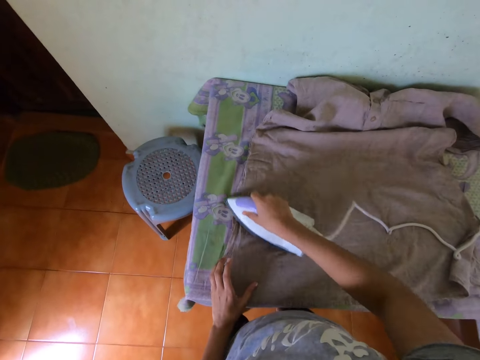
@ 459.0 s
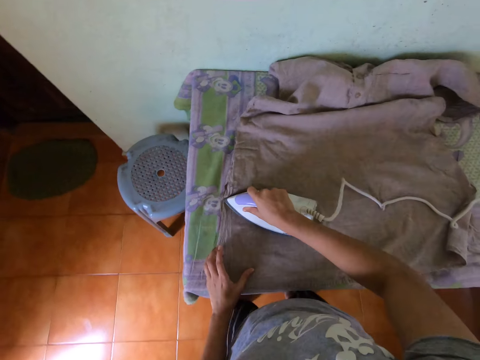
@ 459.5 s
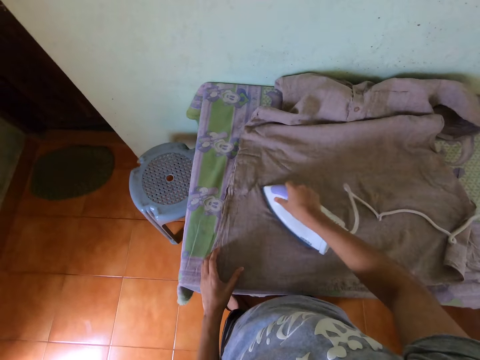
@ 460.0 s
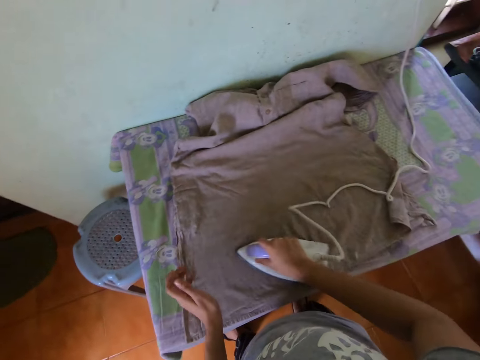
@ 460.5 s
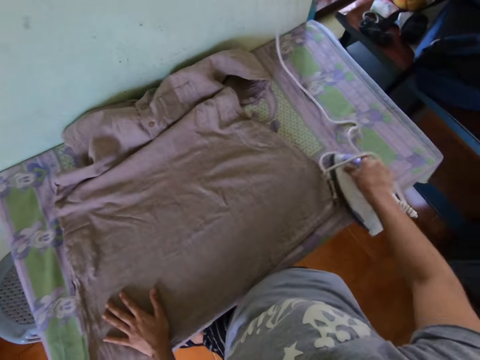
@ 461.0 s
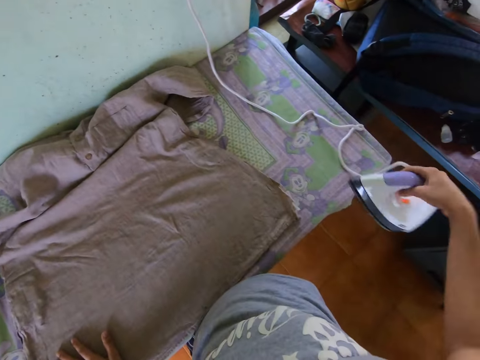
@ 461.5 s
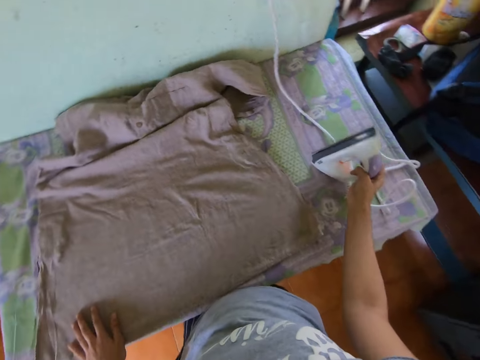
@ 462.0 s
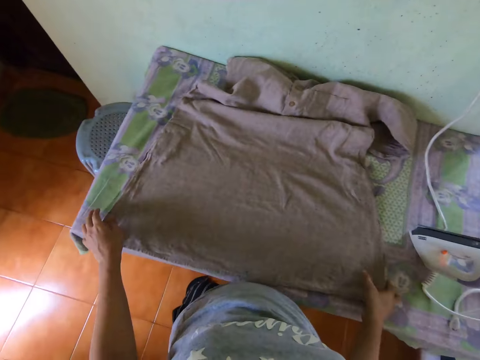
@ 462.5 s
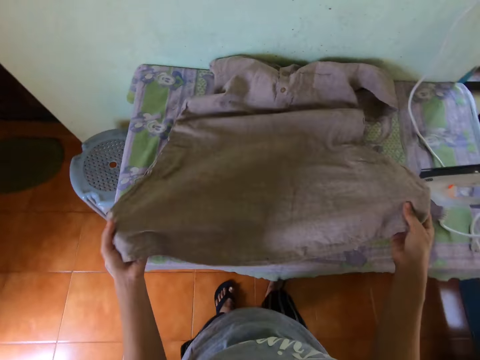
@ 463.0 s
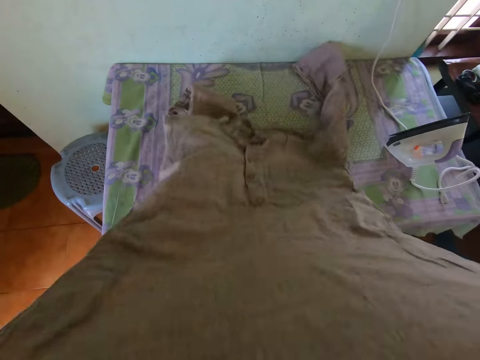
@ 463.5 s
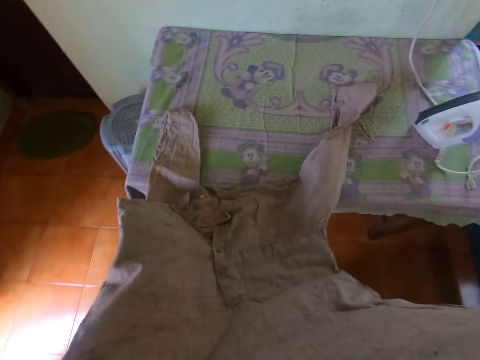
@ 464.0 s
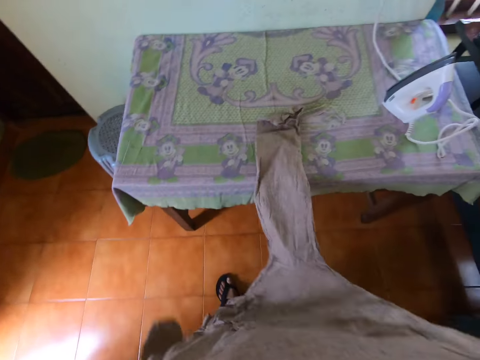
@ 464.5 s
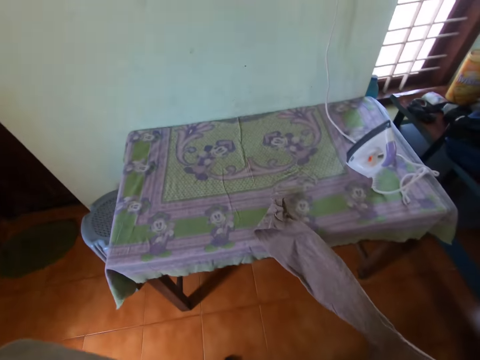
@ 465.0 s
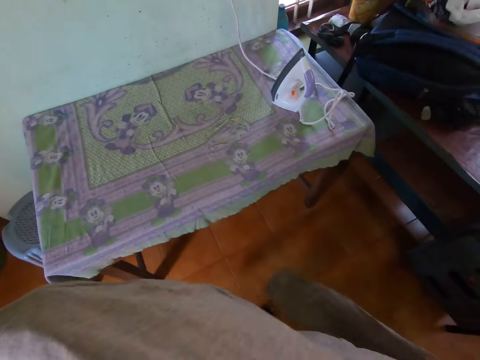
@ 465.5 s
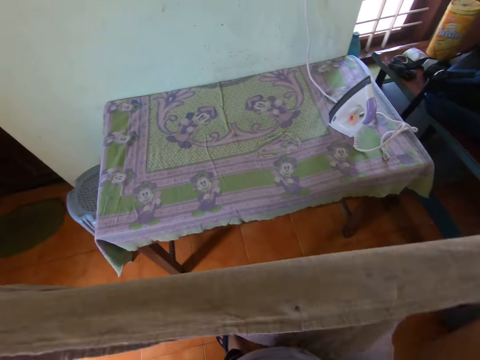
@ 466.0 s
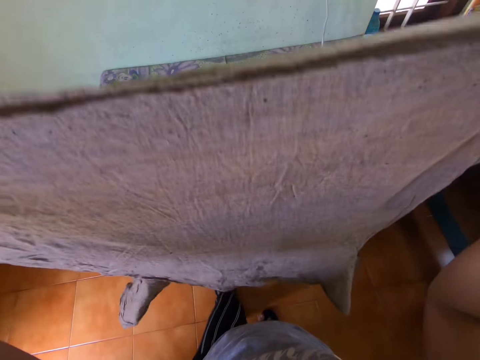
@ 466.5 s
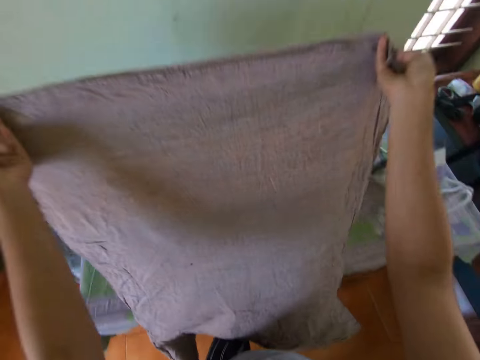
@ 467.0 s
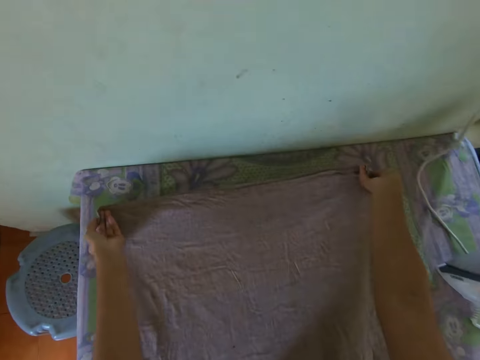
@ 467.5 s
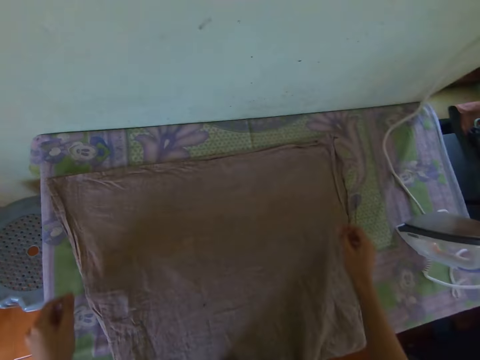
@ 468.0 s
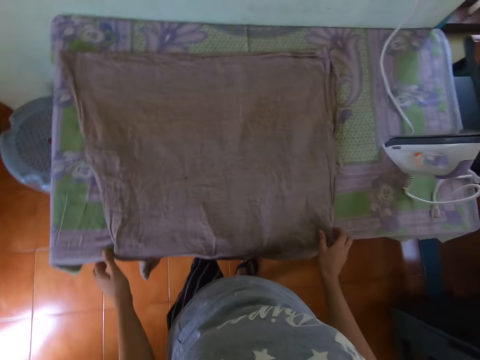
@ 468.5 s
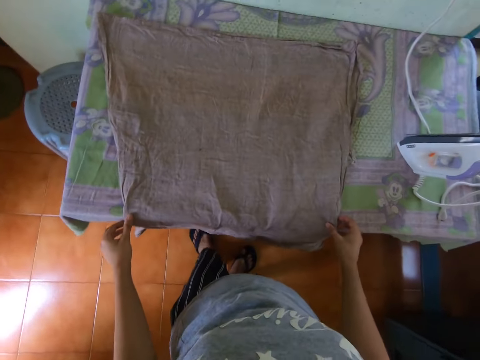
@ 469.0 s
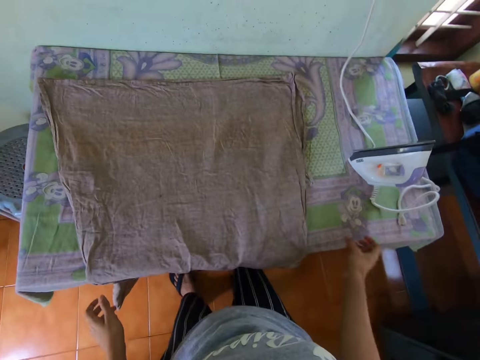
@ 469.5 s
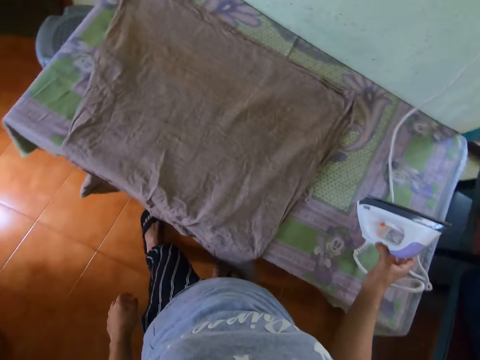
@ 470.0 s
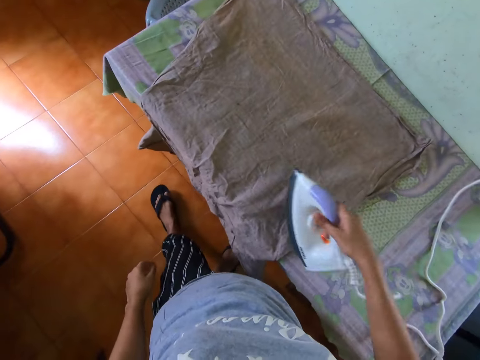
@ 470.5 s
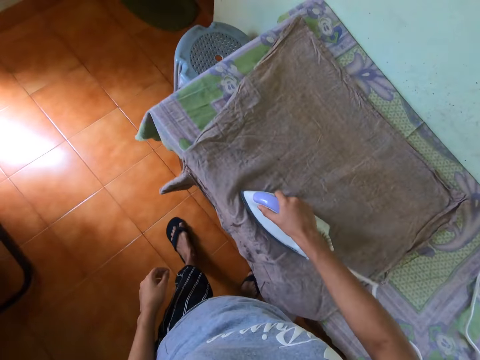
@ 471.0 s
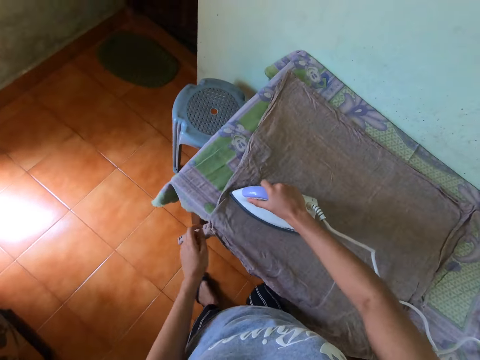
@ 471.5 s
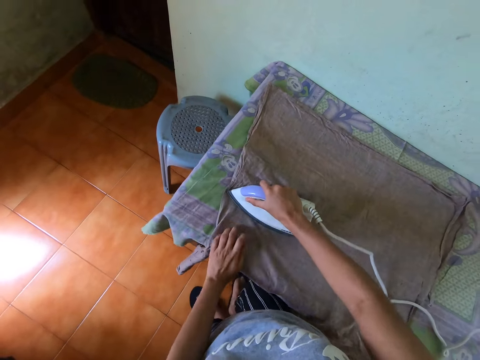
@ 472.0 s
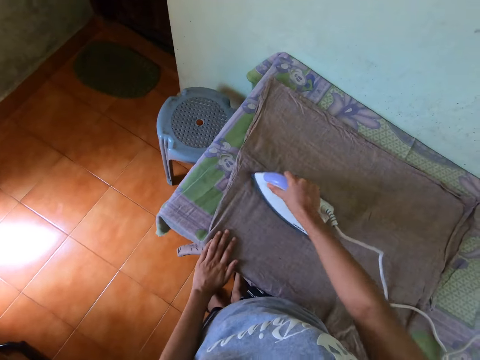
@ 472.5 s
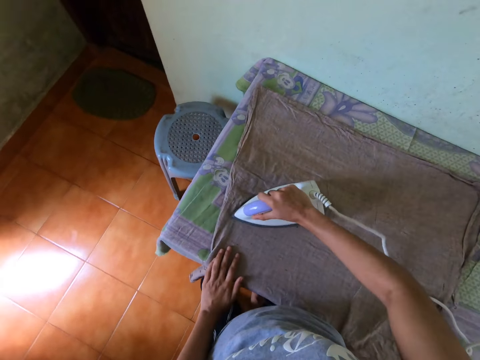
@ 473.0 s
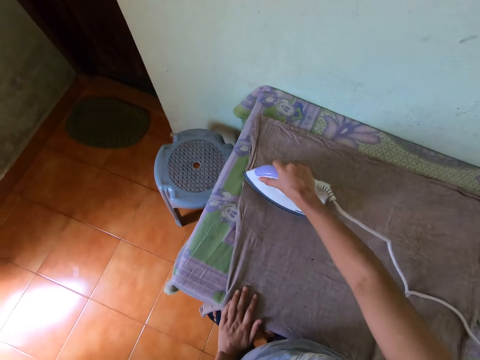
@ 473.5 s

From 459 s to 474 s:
The camera wearer puts the iron in her right hand on the table. She picks up the shirt on the table with both hands. She lays the shirt in her hands on the table. She adjusts the shirt on the table with both hands. She picks up the iron on the table with her right hand. She irons the shirt on the table with the iron in her right hand. She adjusts the shirt on the table with her left hand.

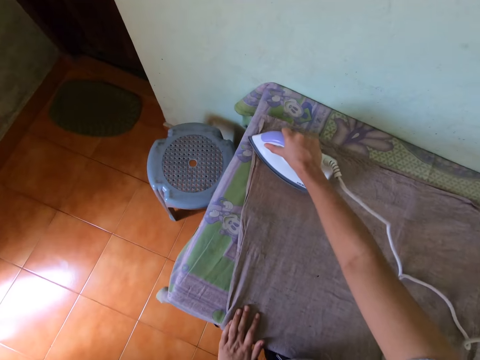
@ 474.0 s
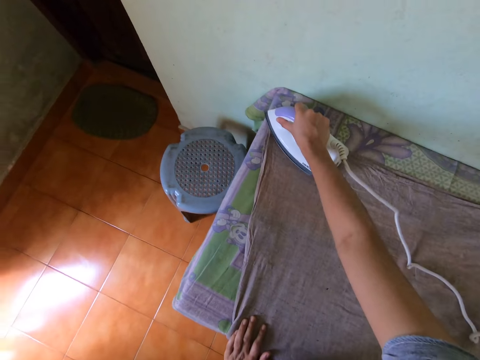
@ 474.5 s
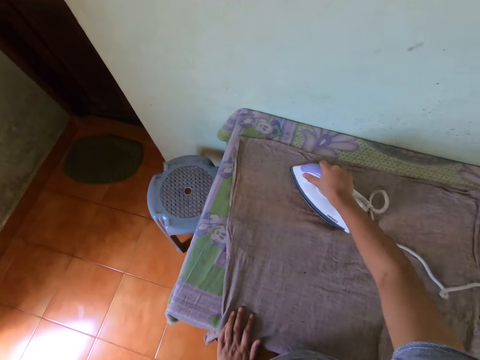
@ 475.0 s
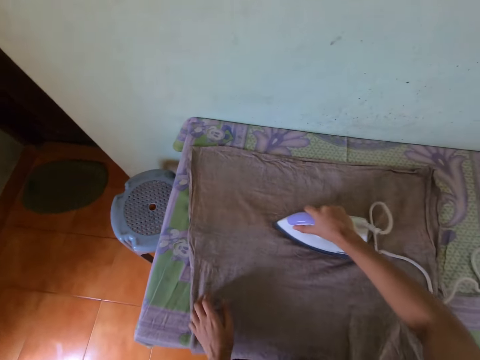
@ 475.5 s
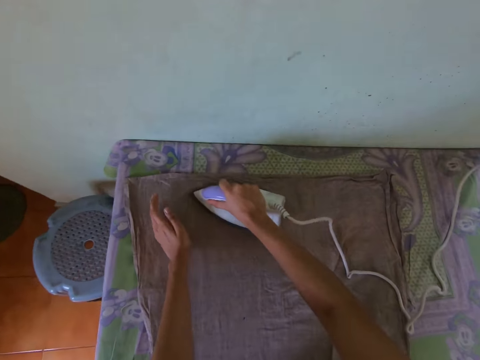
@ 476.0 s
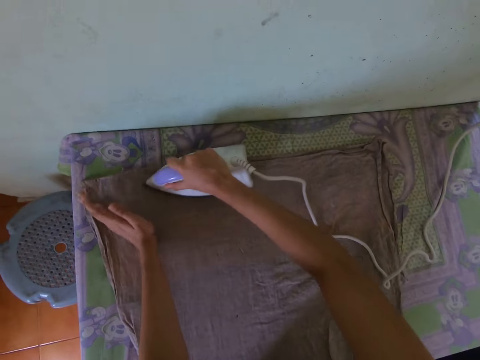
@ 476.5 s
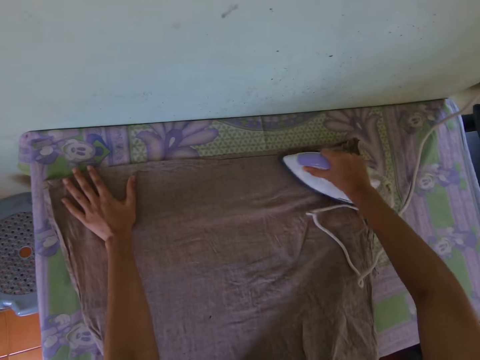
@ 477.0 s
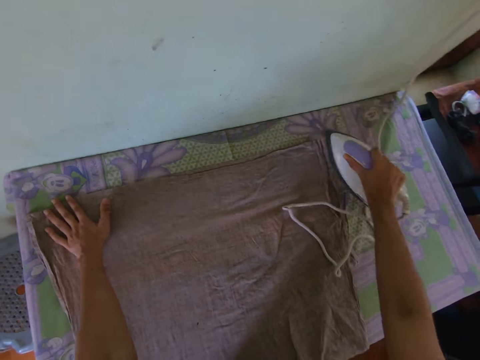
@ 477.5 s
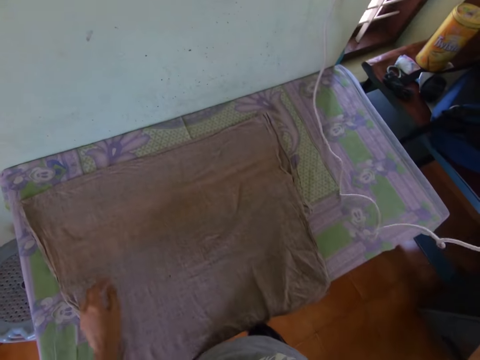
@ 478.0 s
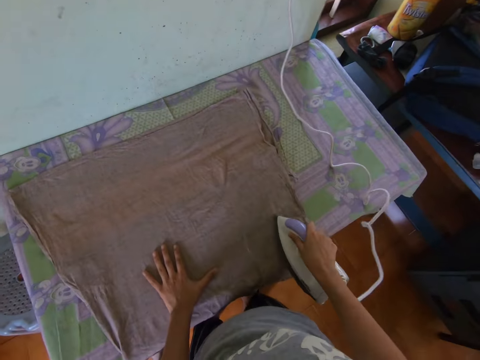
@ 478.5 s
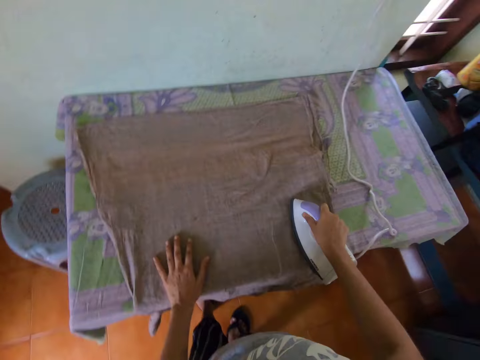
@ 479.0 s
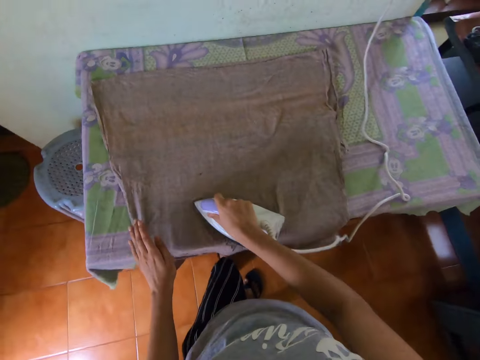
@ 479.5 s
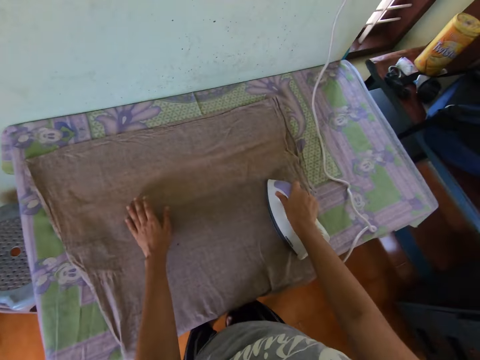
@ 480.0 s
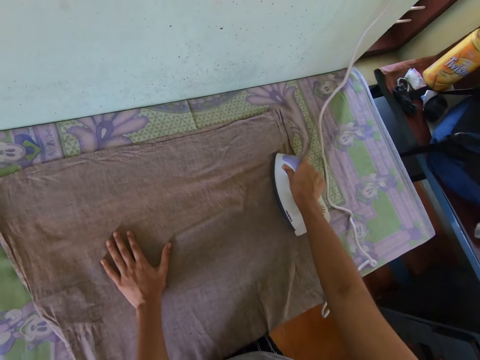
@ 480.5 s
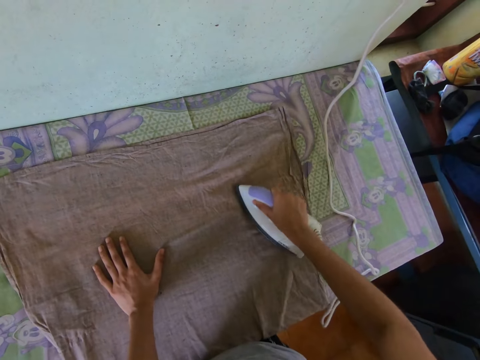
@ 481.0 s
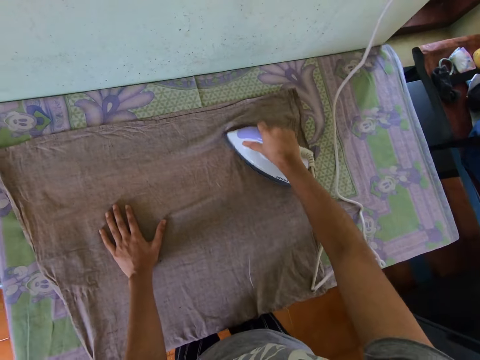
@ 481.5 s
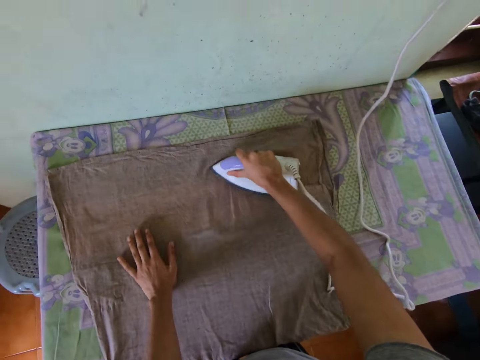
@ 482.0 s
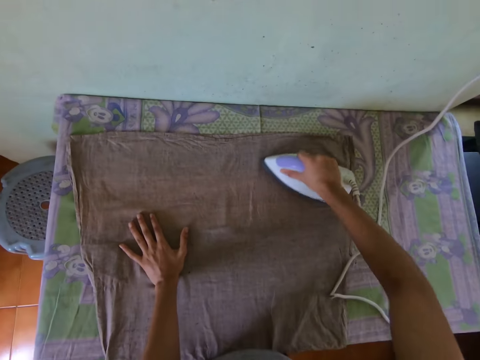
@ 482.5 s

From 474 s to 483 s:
The camera wearer raises the iron in her right hand. She lowers the iron in her right hand on the table. She adjusts the shirt on the table with her left hand. She irons the shirt on the table with the iron in her right hand.

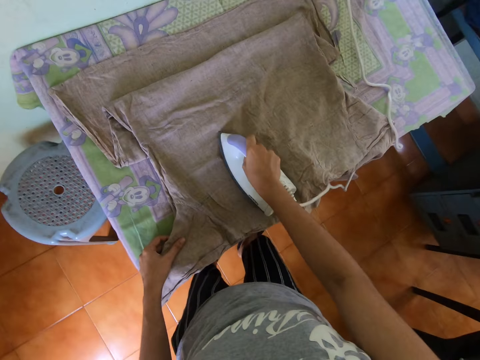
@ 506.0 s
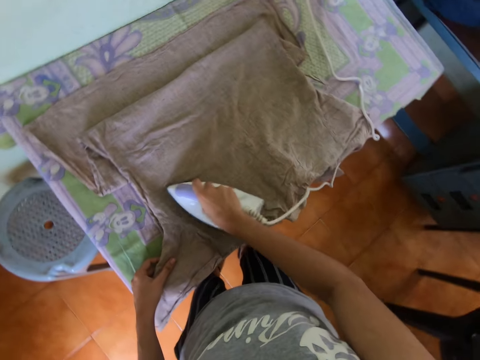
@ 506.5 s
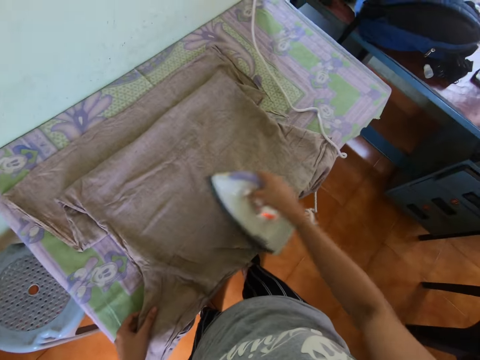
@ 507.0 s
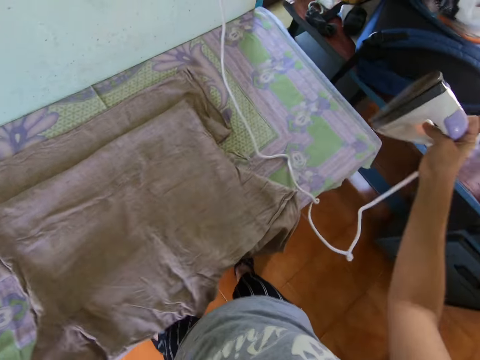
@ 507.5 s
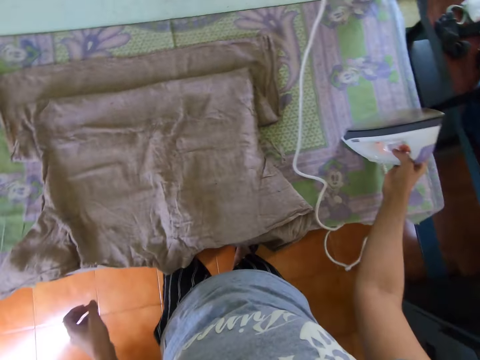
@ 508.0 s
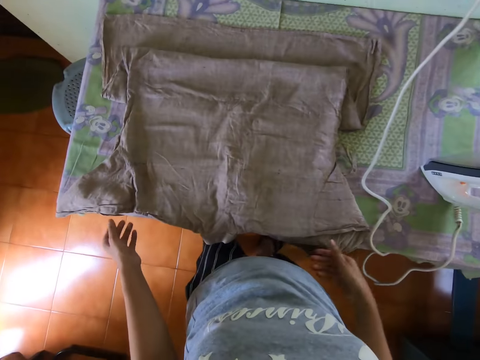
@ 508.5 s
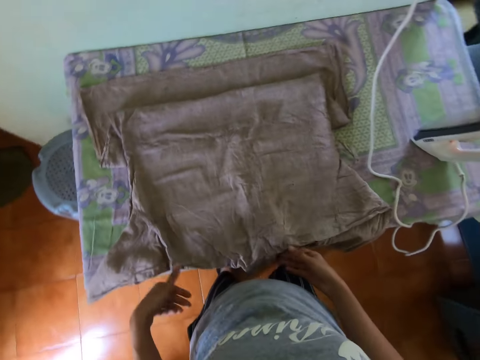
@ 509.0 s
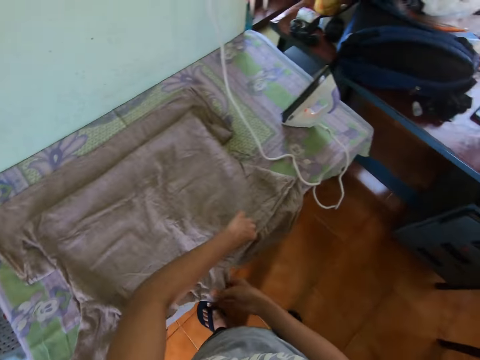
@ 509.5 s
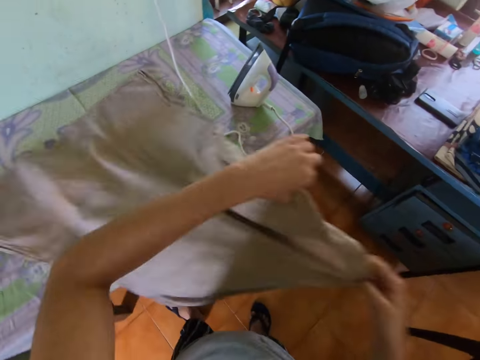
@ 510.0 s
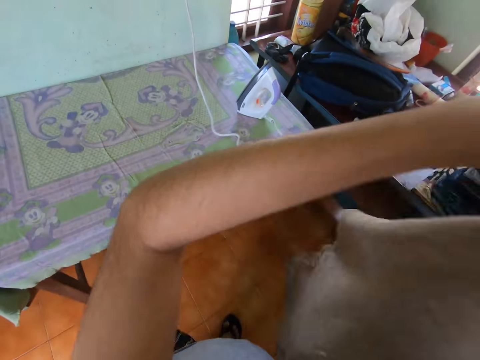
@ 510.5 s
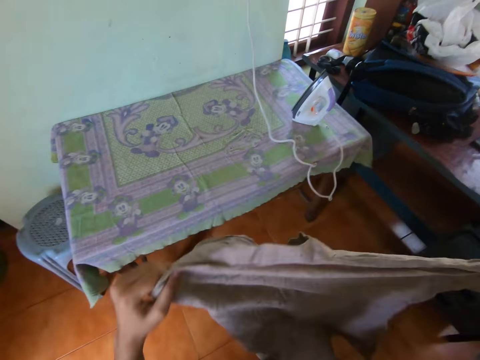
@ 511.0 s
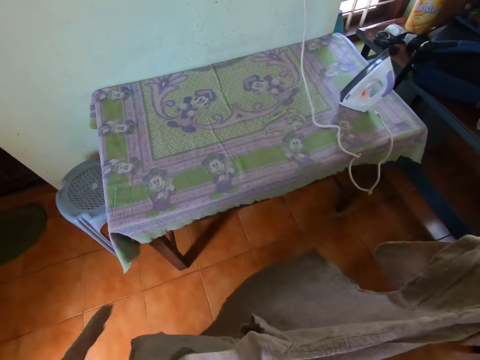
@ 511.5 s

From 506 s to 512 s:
The camera wearer puts the iron in her right hand on the table. She picks up the shirt on the table with both hands.
